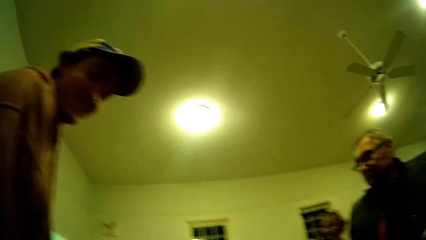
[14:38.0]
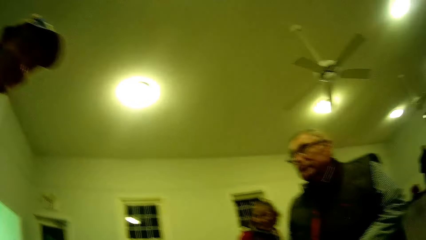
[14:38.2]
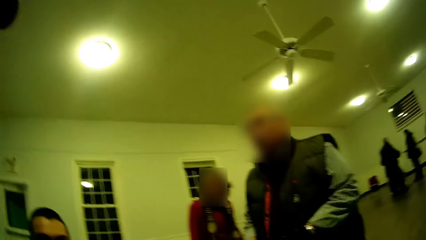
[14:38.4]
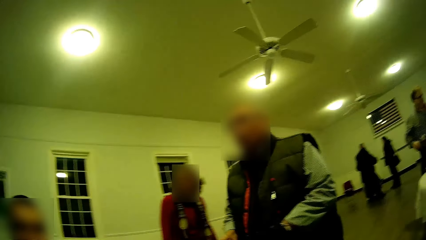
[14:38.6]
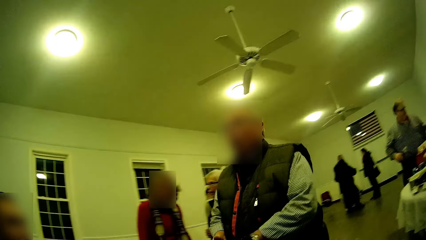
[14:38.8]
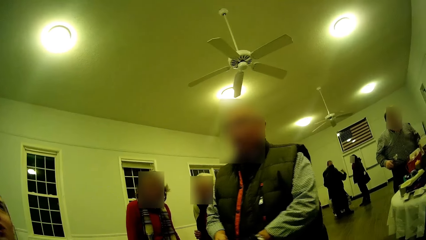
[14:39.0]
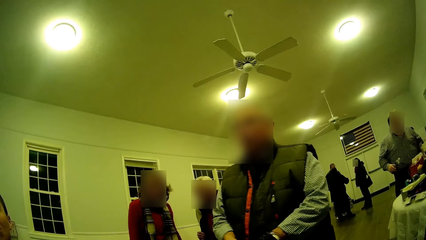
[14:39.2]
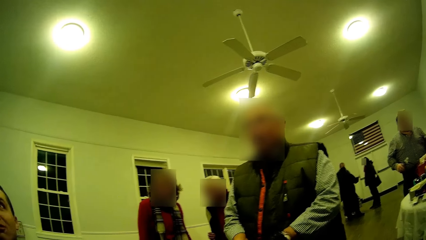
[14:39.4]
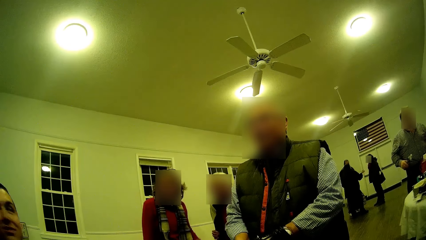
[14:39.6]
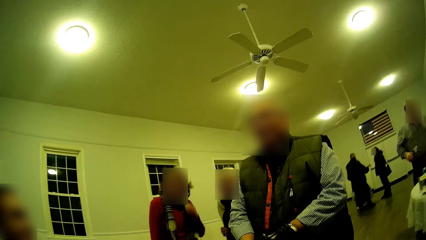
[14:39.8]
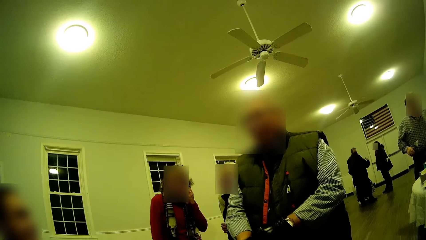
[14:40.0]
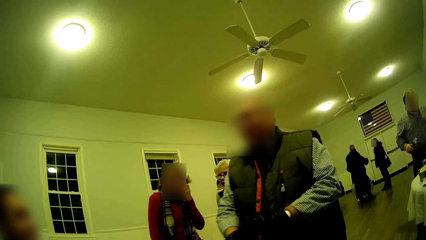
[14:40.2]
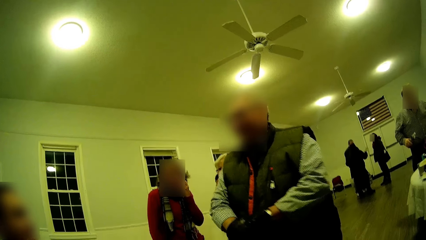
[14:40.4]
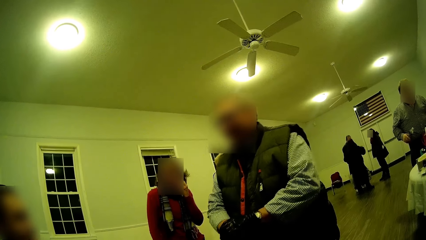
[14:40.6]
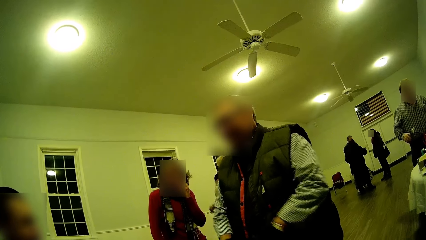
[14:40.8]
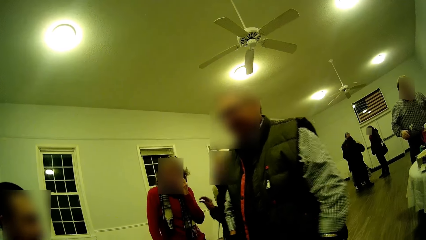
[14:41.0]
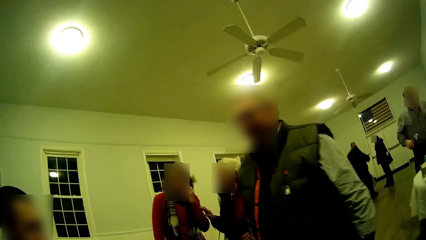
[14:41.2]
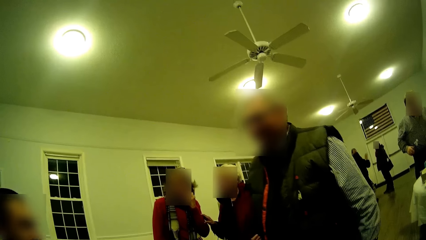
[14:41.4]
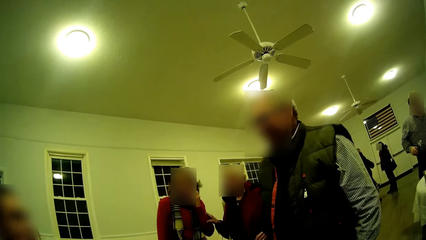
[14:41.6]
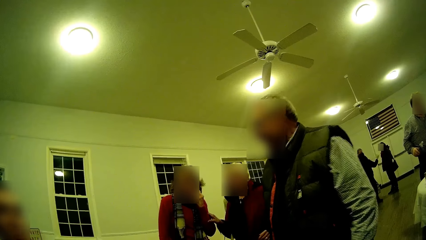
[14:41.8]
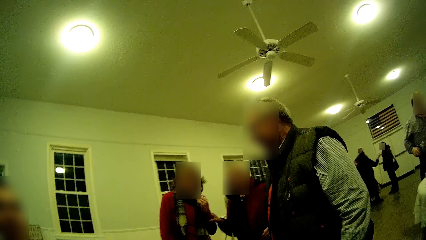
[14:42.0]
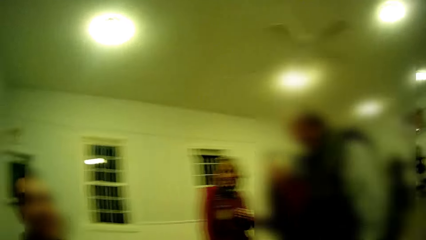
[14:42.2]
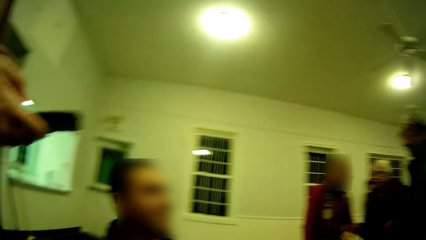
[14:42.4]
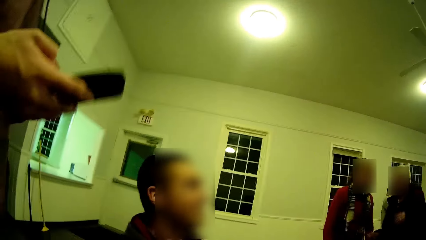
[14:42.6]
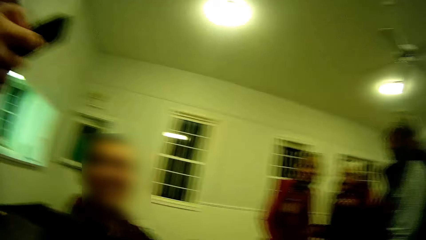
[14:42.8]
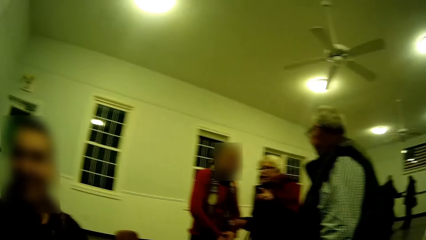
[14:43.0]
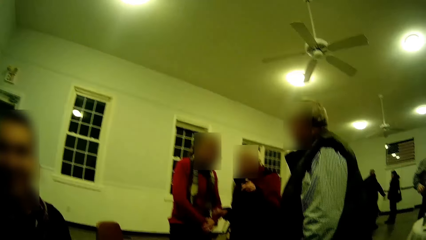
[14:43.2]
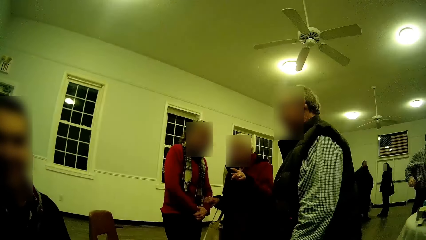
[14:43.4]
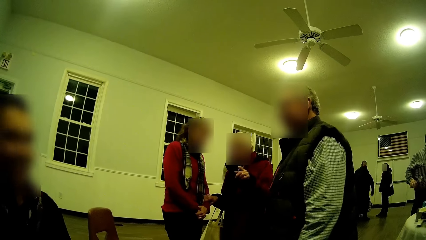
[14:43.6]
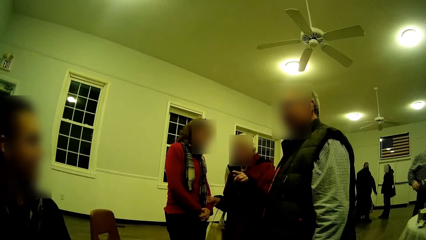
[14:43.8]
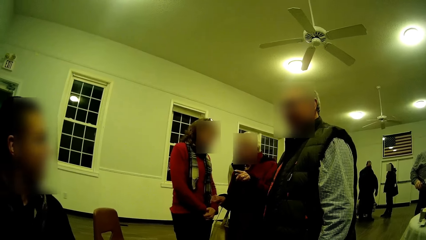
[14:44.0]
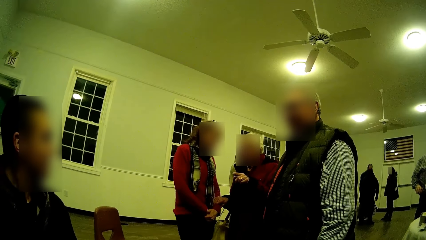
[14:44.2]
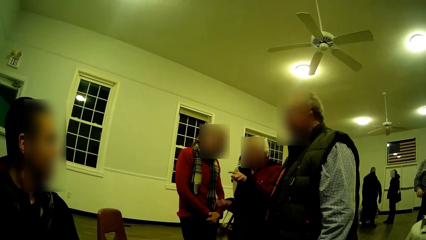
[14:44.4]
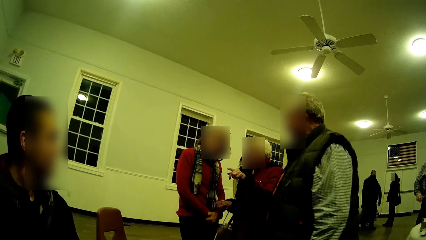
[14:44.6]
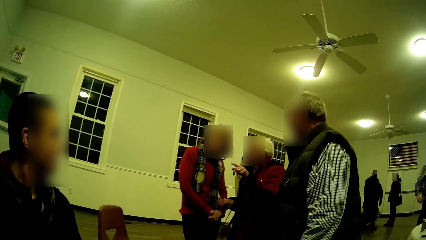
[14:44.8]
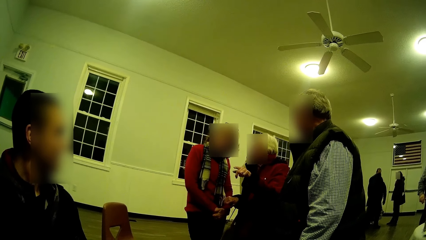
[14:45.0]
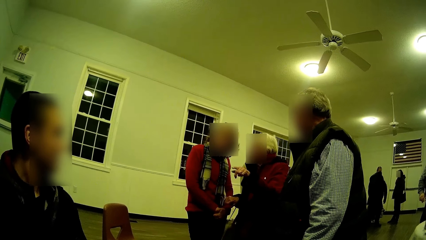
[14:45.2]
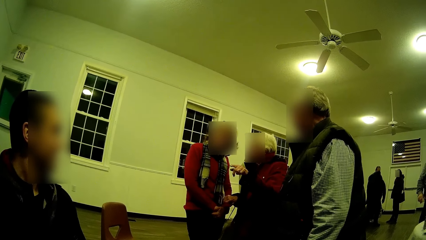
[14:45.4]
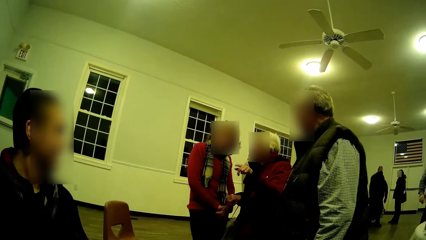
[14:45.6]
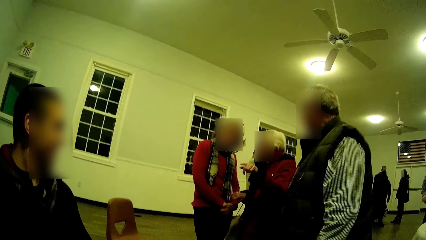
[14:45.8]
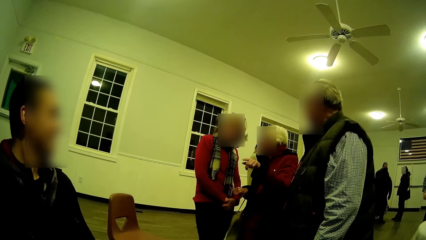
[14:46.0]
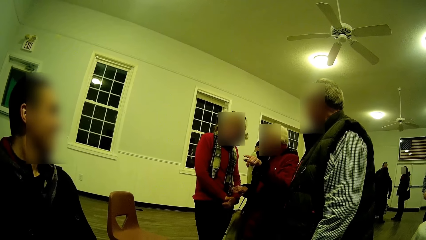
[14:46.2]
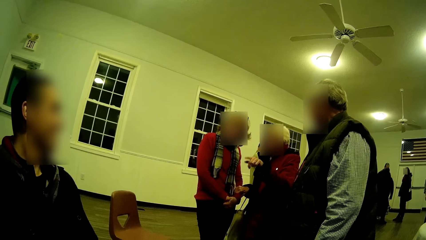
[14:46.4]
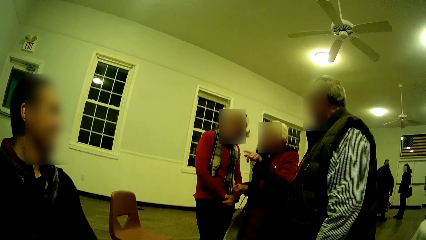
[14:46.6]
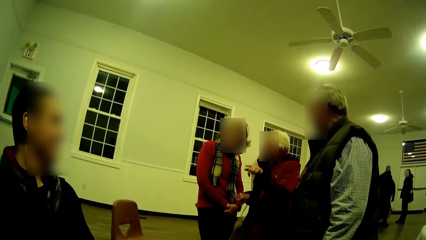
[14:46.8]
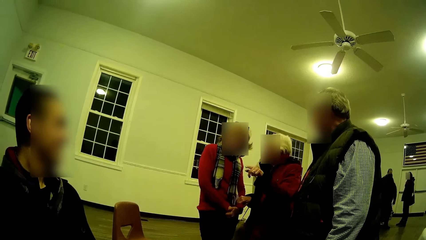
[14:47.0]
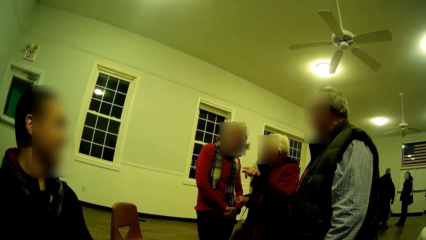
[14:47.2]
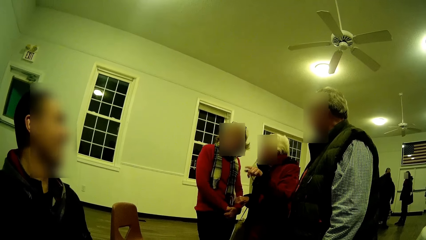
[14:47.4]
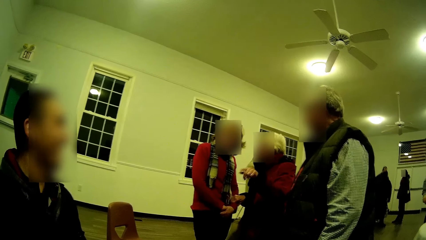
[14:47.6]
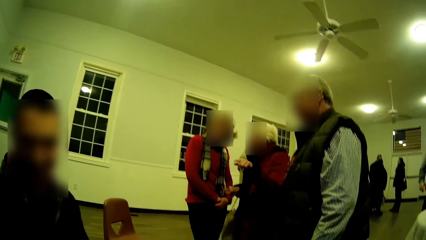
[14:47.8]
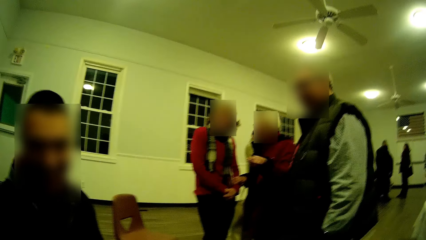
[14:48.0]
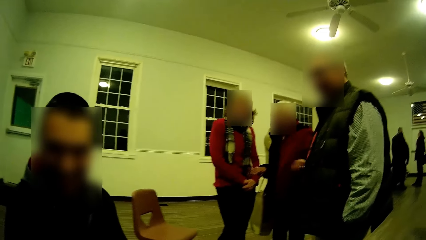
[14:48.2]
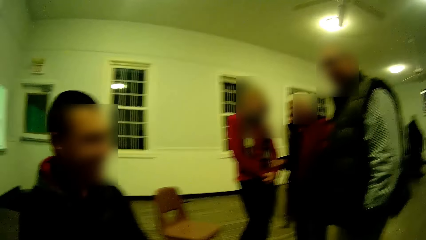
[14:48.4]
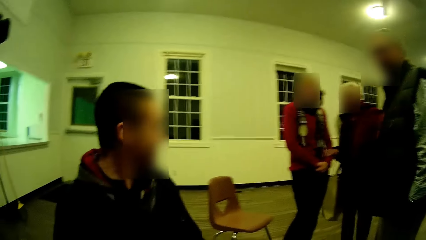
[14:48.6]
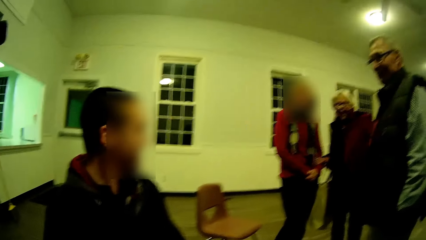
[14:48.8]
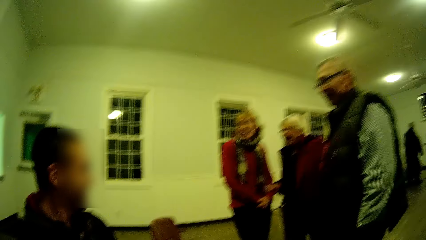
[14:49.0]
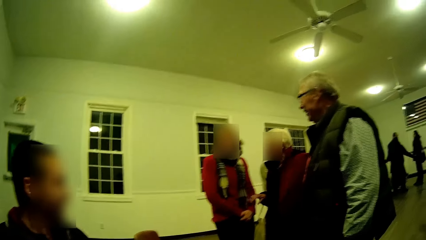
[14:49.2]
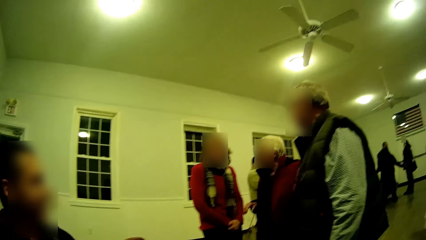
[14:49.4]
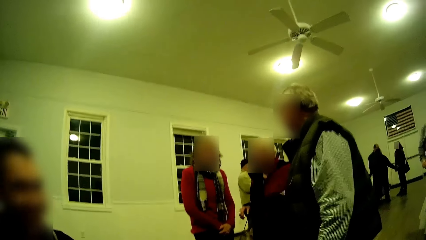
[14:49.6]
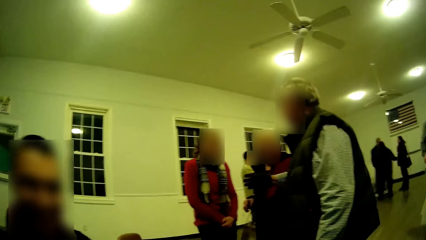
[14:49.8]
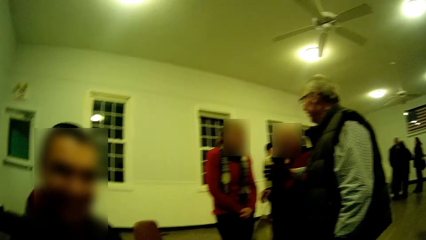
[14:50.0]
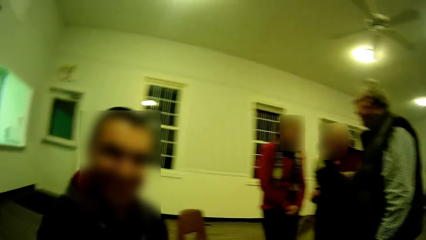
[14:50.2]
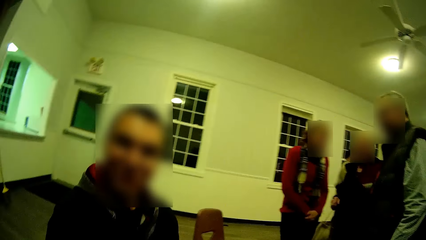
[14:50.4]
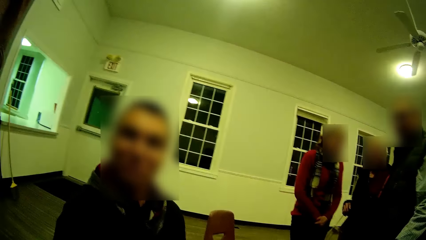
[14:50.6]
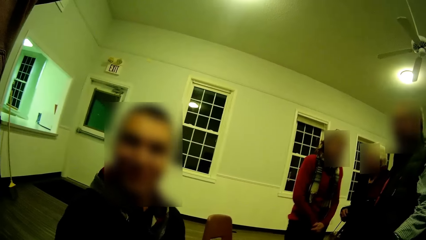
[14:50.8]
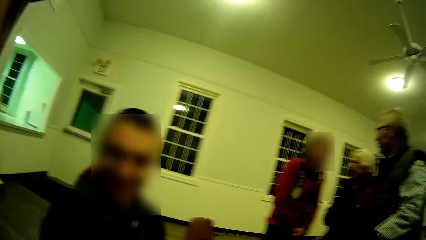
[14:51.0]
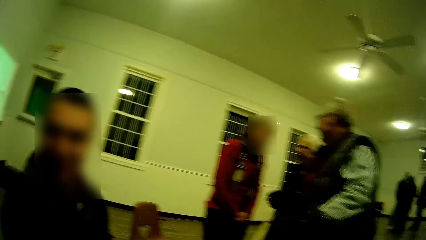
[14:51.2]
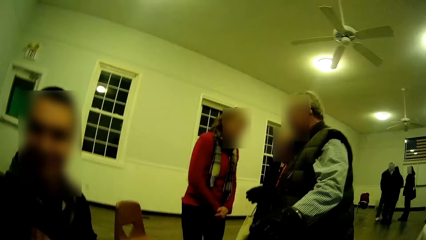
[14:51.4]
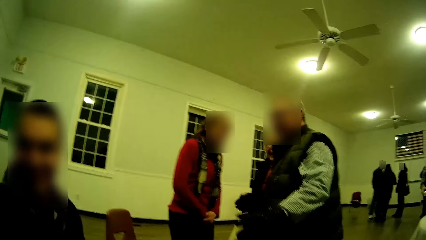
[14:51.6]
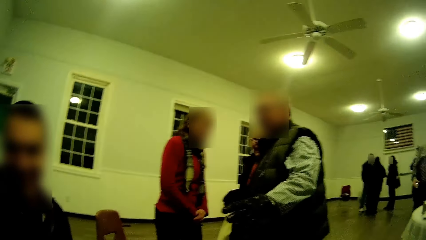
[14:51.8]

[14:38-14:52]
A man talks. Another man looks at the camera. A third man talks. The third man rubs his hands and puts his hands down. The second man operates his phone. A fourth man talks. The first man lifts his hands towards him. A woman points her hand around the fourth man. The third man converses. The woman puts her hand down. The fourth man laughs. The third man moves his hands.
